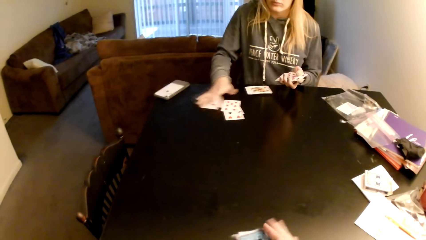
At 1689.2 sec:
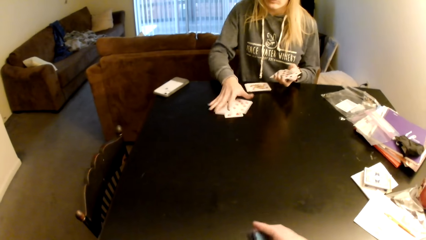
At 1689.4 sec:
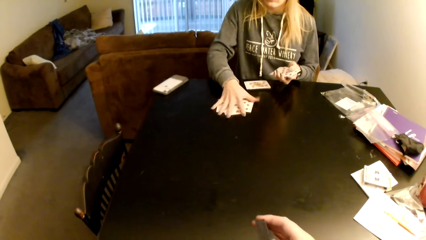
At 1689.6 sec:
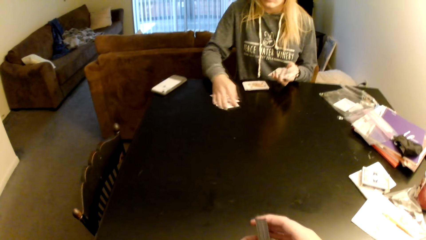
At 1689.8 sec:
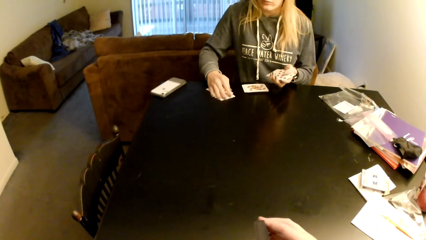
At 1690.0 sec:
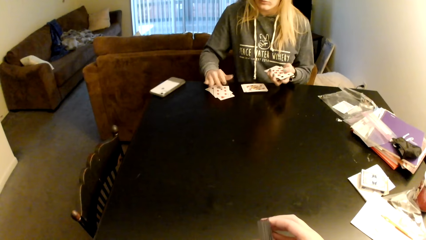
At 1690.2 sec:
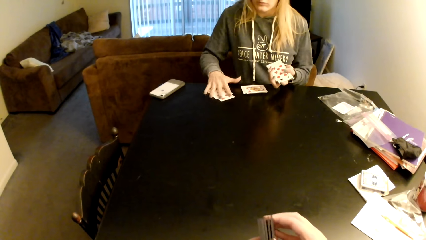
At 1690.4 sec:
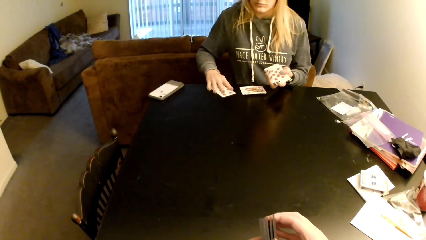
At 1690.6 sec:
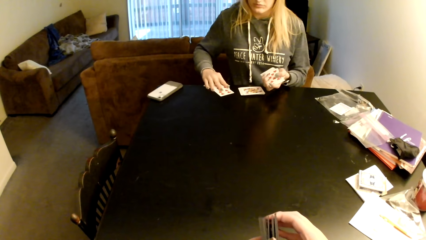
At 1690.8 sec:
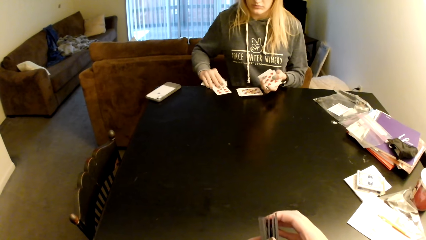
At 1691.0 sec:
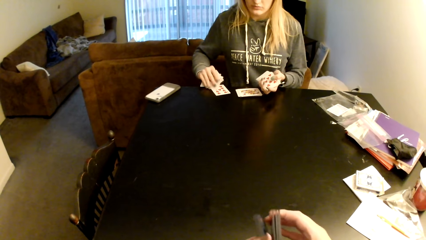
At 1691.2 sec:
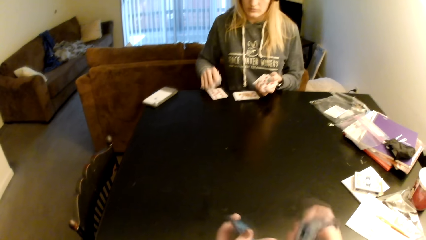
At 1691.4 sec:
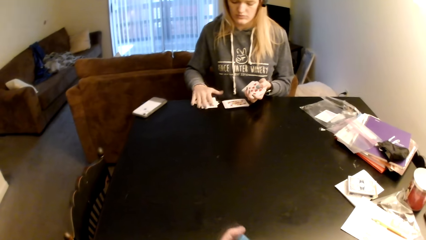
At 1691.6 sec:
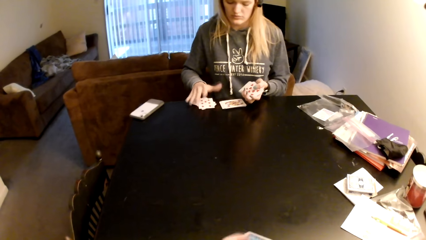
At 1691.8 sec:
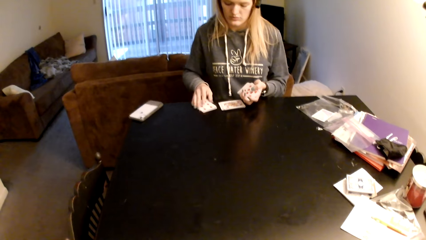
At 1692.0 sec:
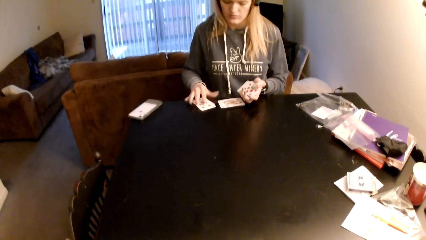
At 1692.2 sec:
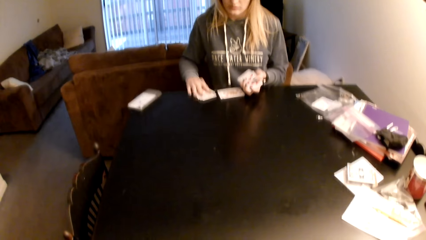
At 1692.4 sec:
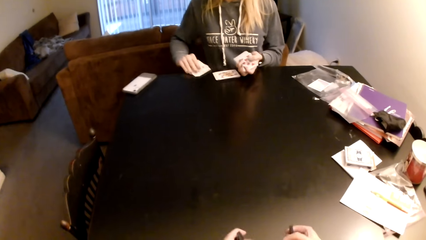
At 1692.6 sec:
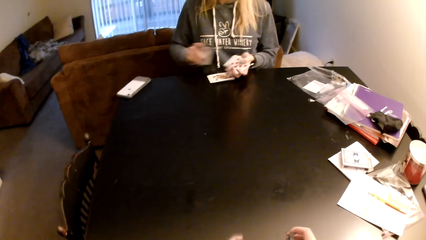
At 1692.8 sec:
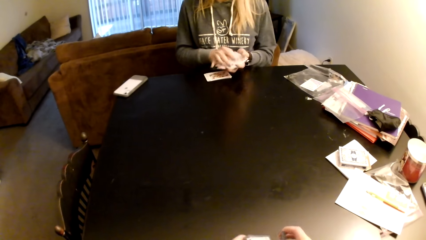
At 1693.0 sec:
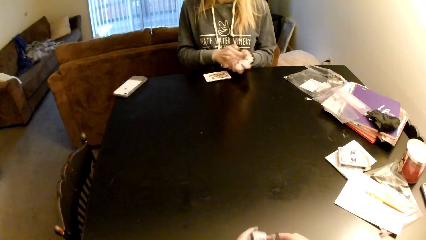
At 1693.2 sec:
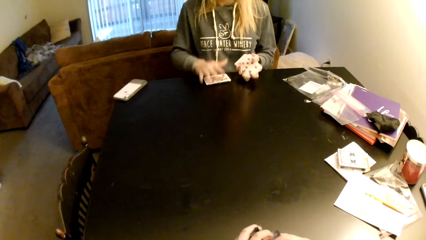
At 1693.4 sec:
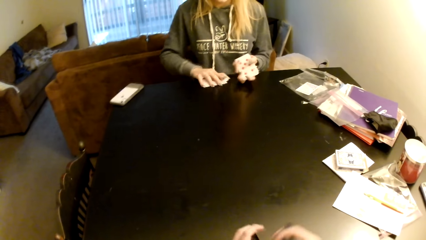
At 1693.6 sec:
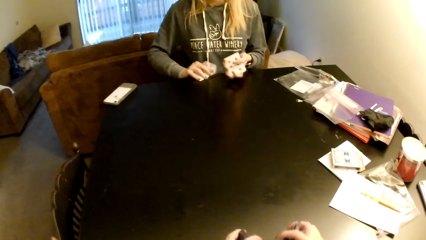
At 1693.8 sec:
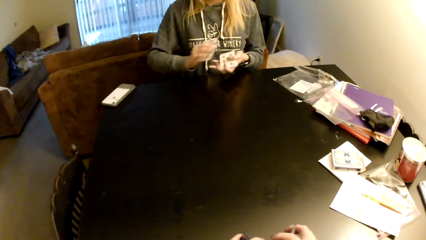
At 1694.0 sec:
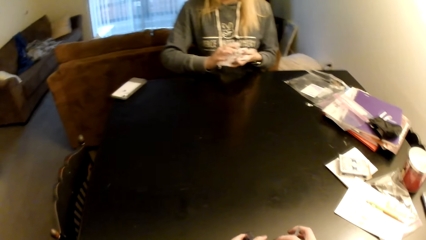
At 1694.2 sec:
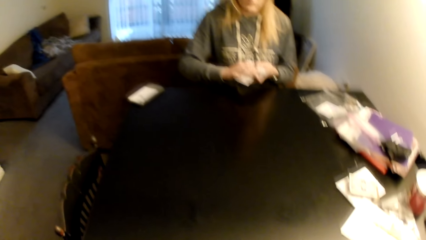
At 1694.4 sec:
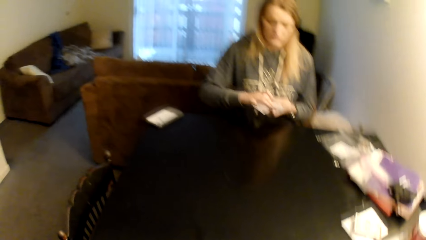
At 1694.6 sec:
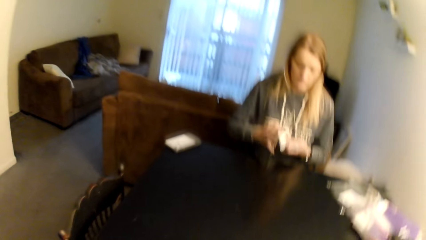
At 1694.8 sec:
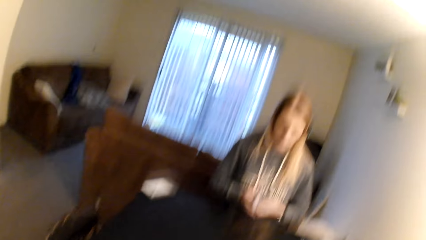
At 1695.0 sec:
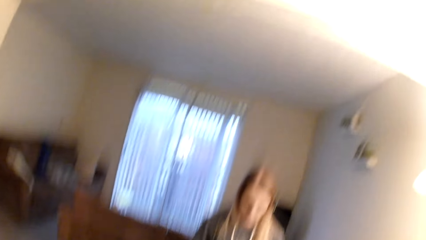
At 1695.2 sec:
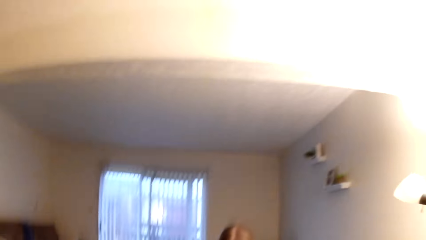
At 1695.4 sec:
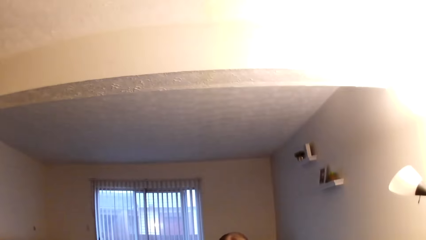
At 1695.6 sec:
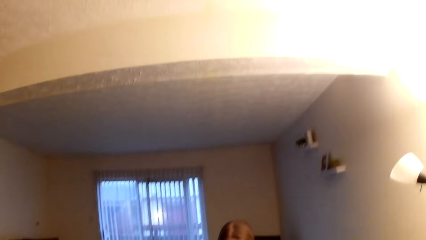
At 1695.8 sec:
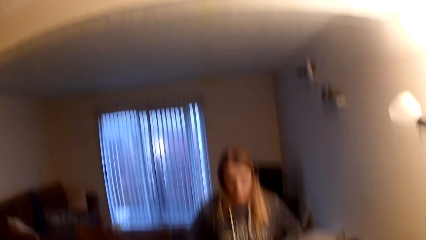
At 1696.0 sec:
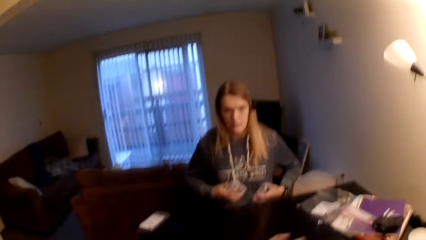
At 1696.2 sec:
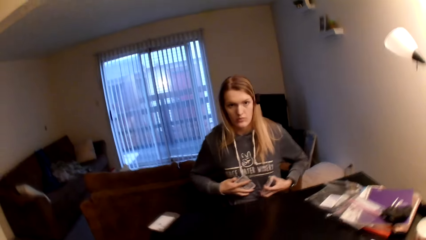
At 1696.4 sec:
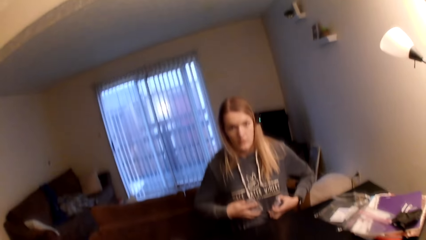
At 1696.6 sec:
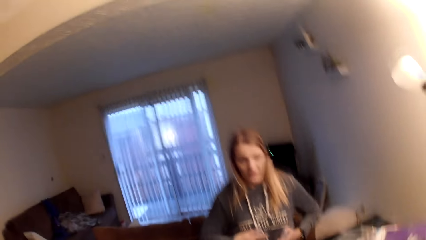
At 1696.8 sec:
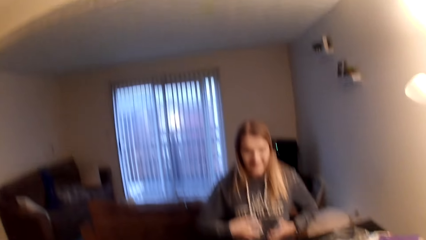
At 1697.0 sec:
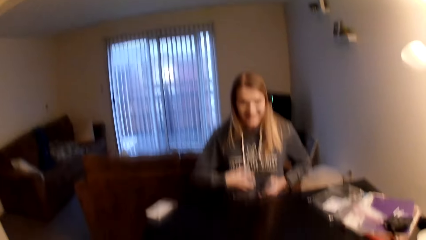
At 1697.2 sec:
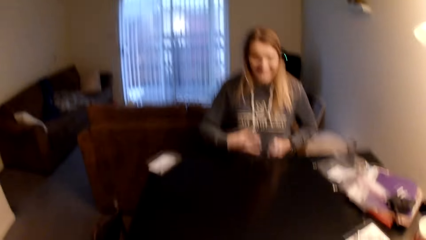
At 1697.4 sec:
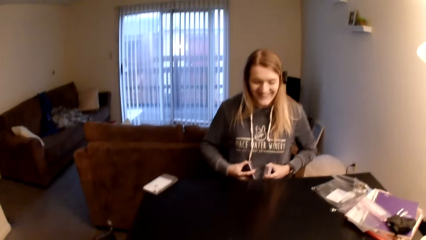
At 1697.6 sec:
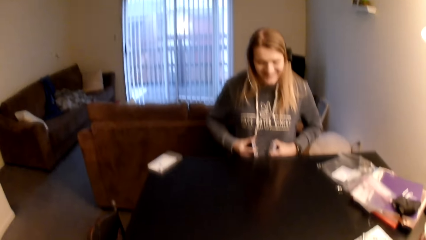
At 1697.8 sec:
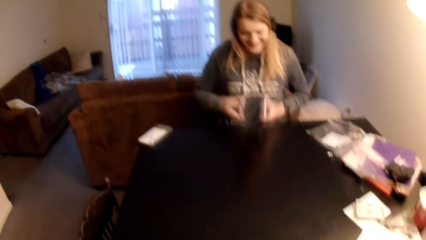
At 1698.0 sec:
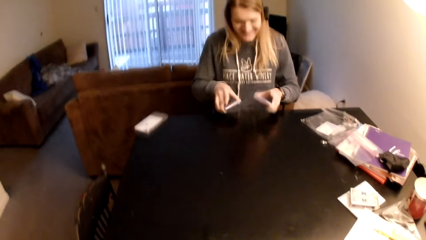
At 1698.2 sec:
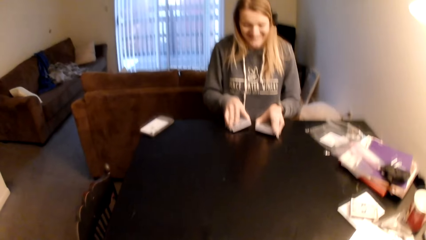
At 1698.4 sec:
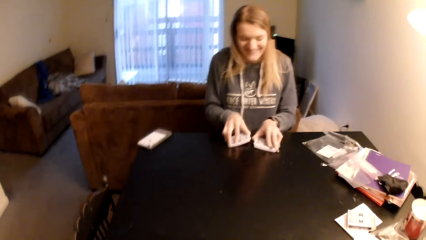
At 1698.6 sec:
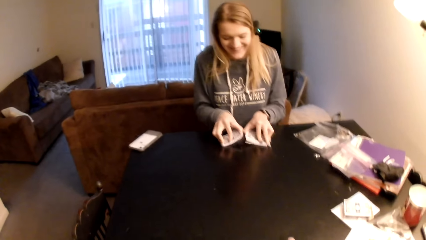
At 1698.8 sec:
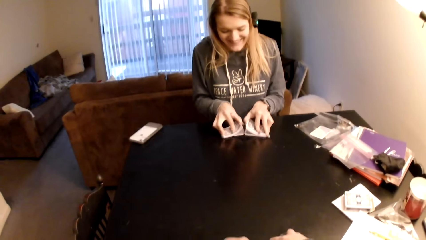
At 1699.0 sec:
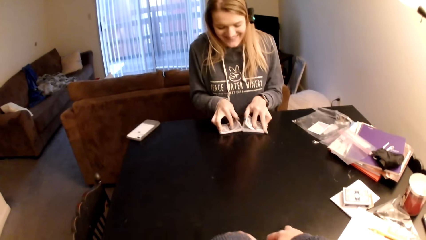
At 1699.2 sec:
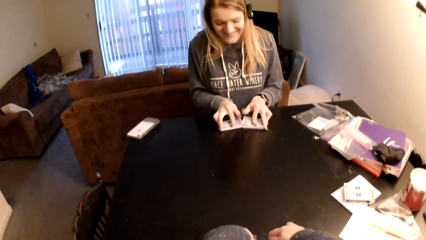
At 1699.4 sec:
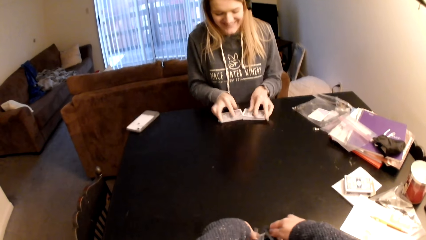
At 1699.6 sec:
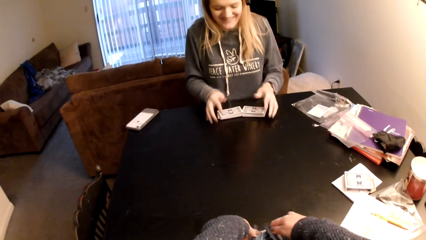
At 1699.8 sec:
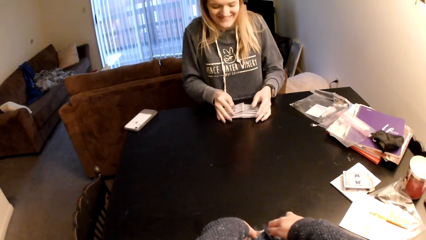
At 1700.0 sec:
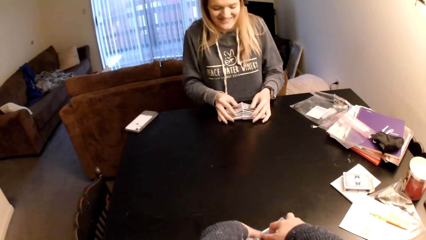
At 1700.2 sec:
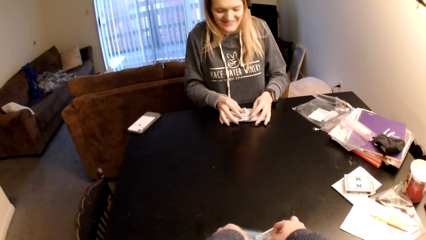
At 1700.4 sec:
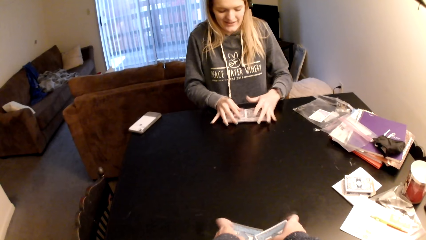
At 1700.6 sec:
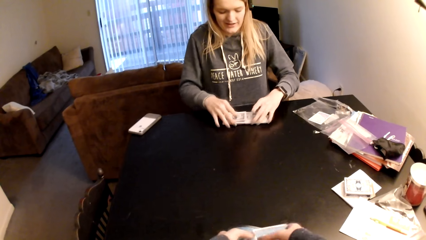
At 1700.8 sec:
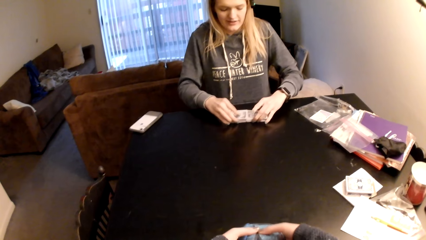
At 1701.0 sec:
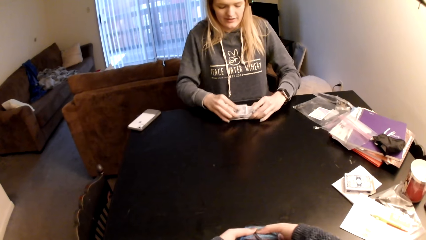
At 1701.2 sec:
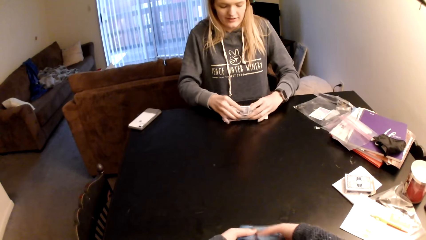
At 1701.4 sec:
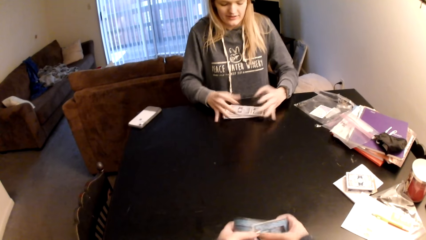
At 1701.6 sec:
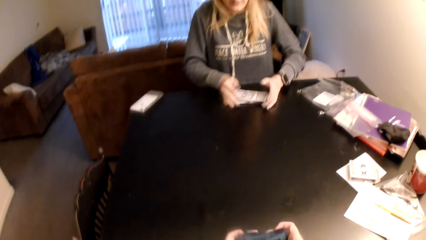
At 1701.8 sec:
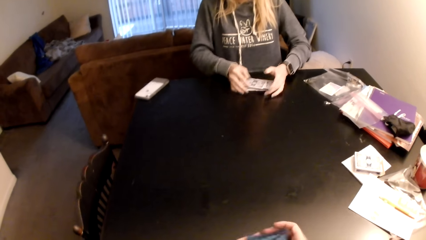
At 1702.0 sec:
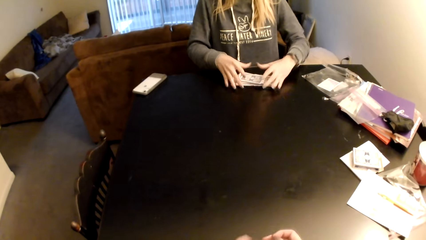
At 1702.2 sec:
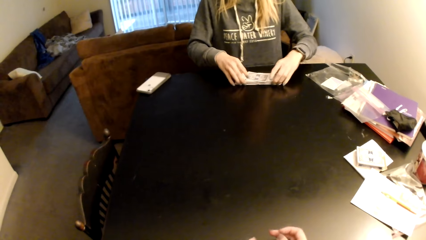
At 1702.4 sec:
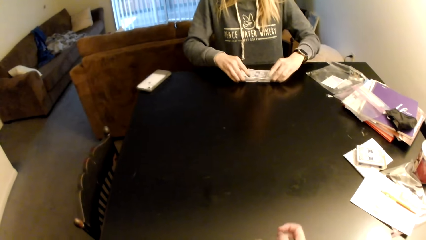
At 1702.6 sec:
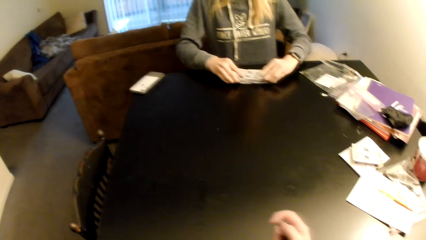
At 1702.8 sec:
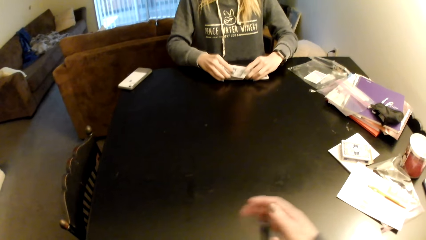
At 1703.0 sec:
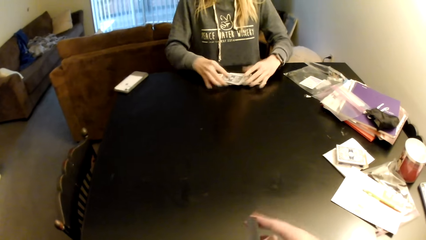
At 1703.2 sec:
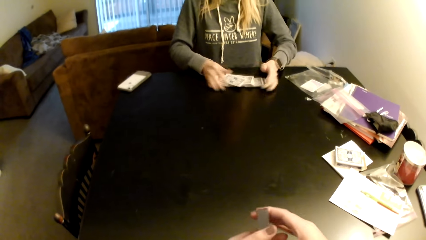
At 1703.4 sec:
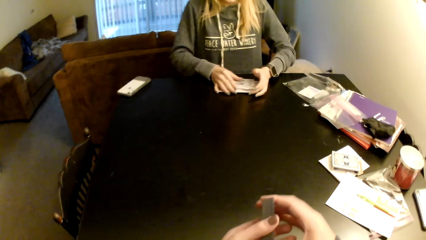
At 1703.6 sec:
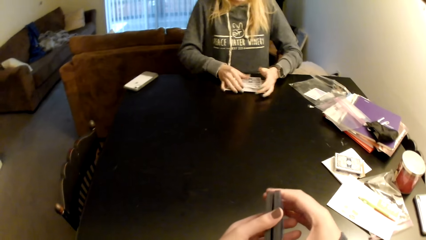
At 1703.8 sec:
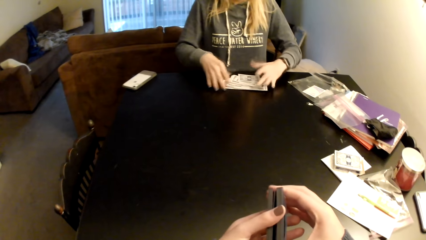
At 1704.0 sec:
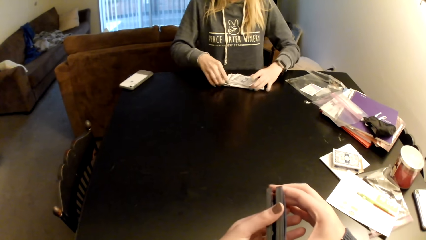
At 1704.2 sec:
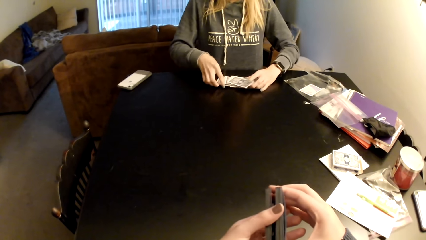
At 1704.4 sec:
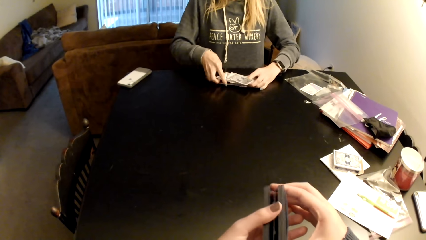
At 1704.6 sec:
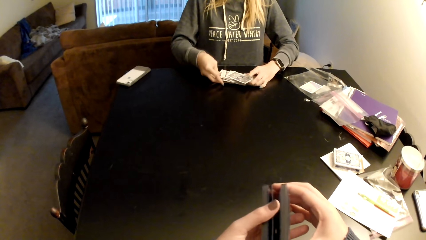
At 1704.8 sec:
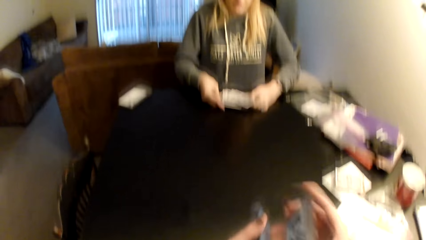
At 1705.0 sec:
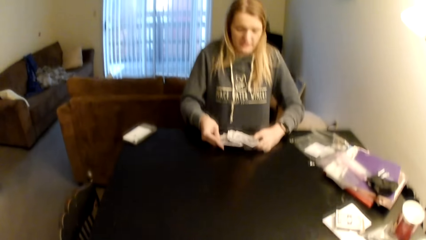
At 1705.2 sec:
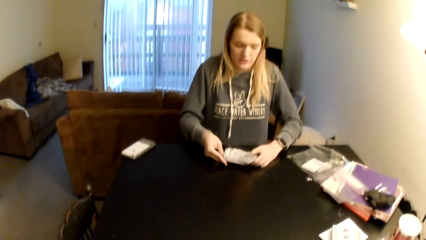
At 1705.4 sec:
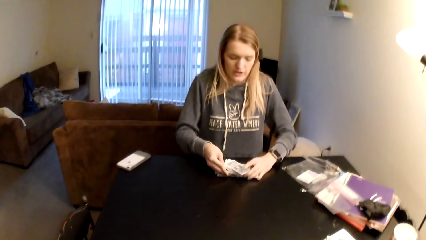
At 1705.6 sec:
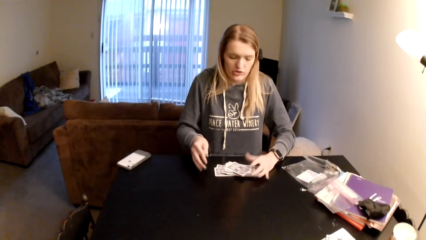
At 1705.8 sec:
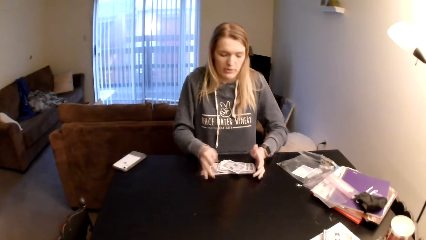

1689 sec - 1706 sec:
The camera wearer sorts cards with her hands. She holds the cards. A lady picks up the cards from a table. The camera wearer looks around a room. The lady puts down the cards on the table and sorts the cards on the table. The camera wearer sorts the cards on the table. She moves the hand.
